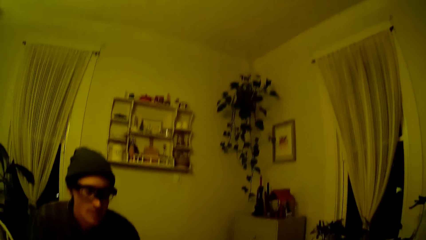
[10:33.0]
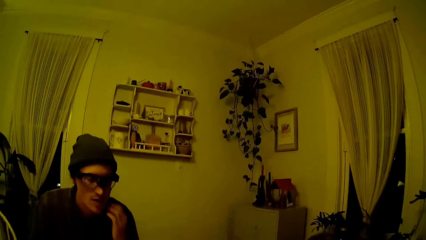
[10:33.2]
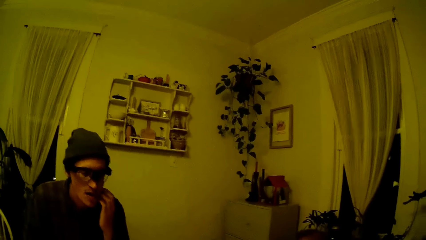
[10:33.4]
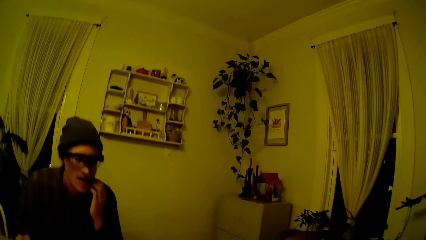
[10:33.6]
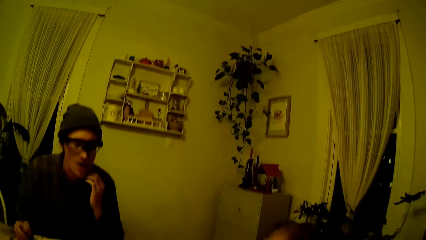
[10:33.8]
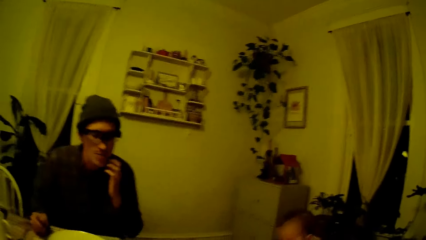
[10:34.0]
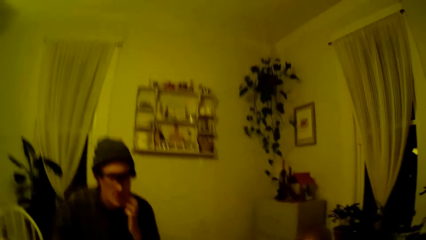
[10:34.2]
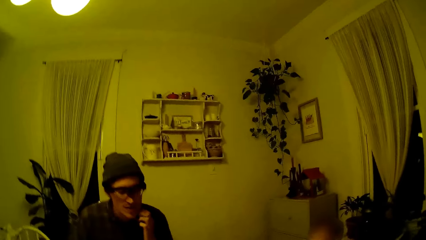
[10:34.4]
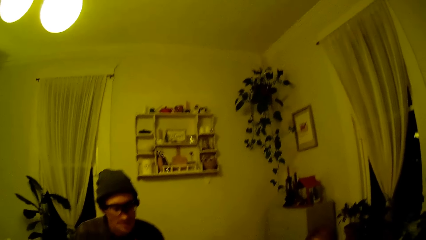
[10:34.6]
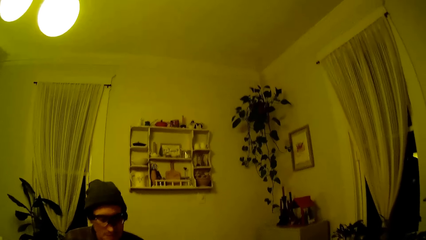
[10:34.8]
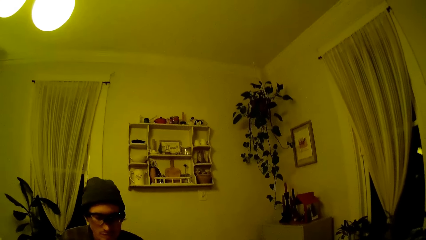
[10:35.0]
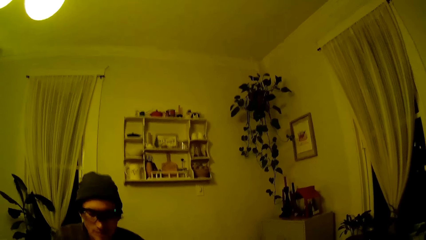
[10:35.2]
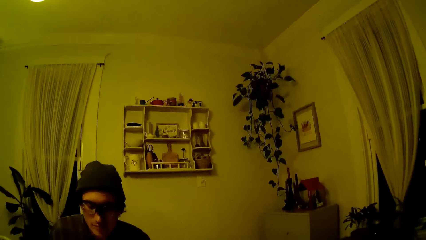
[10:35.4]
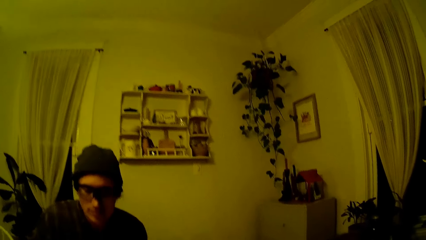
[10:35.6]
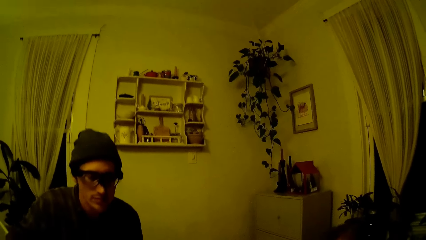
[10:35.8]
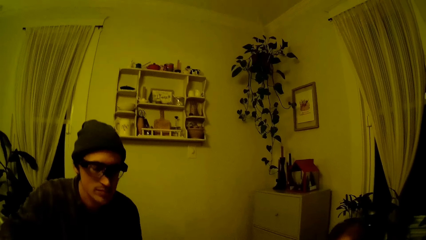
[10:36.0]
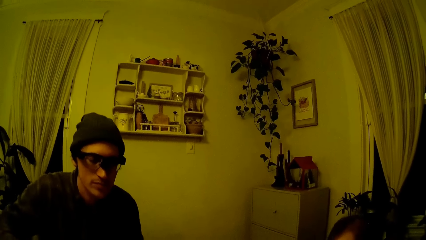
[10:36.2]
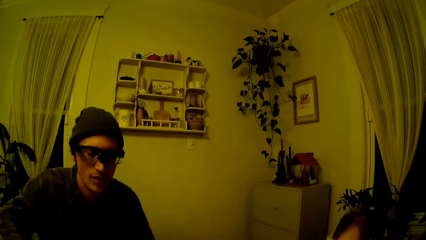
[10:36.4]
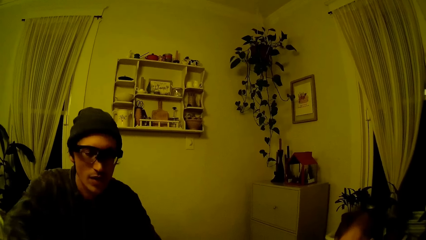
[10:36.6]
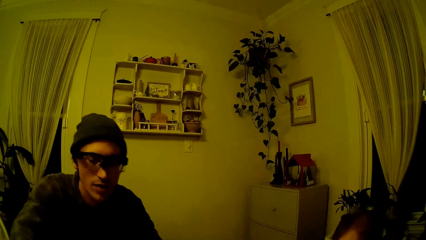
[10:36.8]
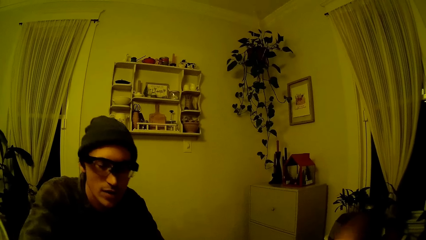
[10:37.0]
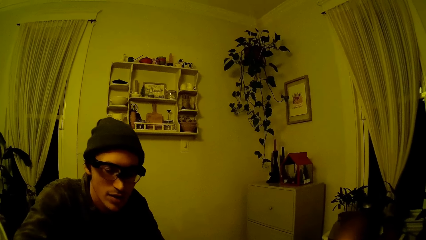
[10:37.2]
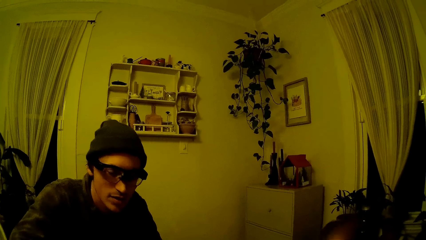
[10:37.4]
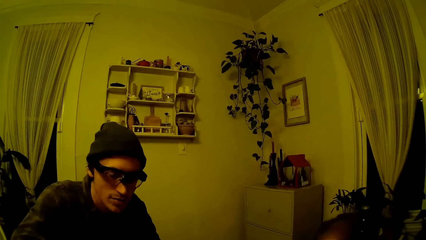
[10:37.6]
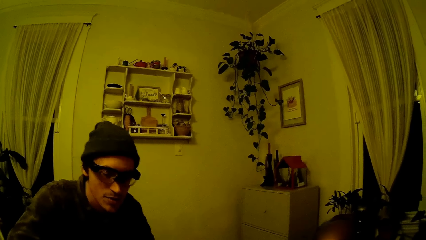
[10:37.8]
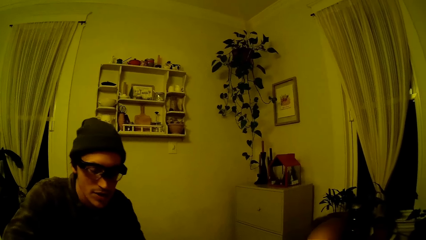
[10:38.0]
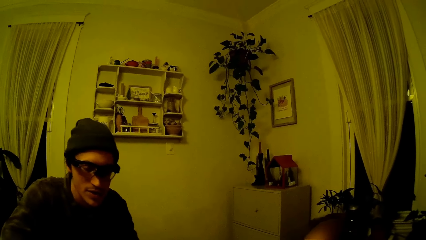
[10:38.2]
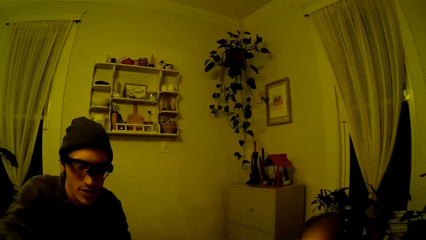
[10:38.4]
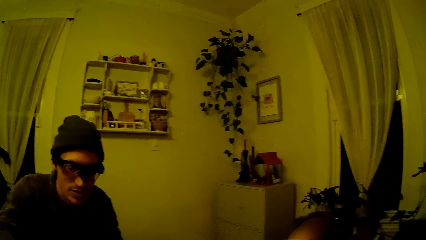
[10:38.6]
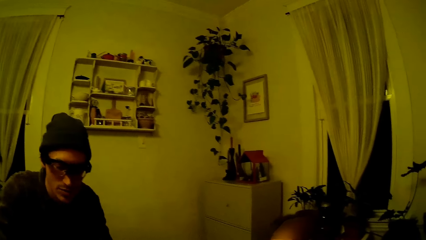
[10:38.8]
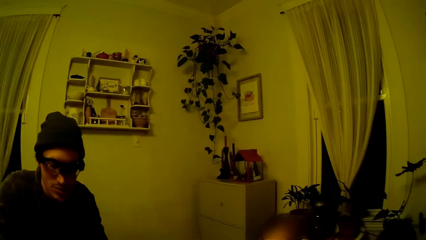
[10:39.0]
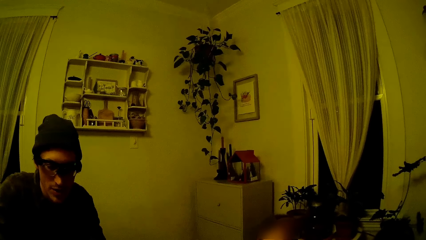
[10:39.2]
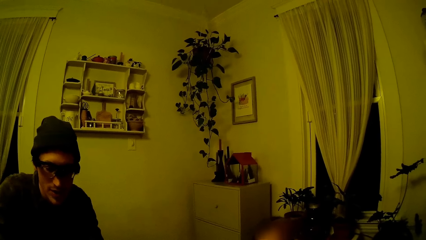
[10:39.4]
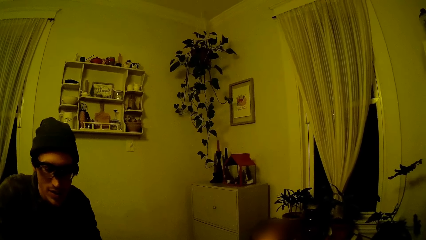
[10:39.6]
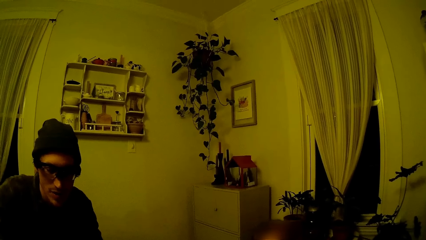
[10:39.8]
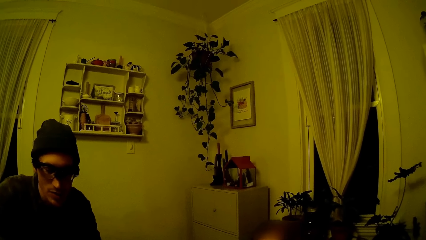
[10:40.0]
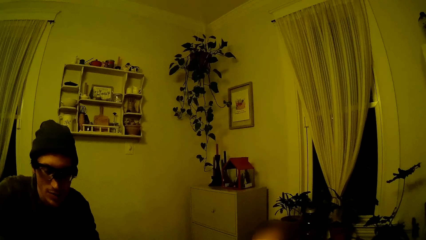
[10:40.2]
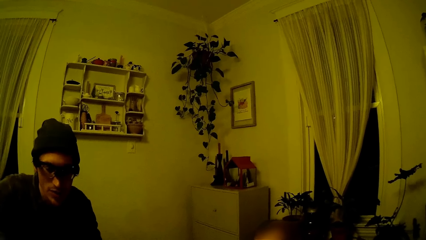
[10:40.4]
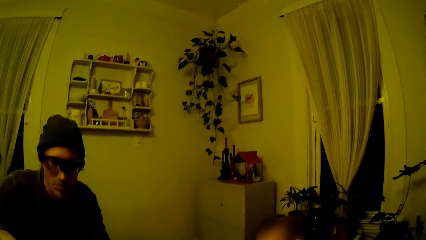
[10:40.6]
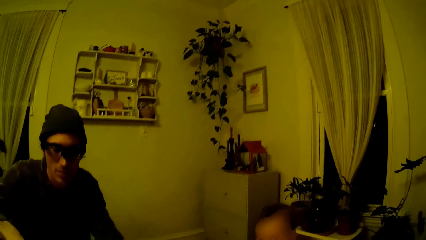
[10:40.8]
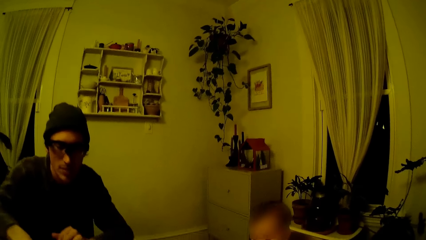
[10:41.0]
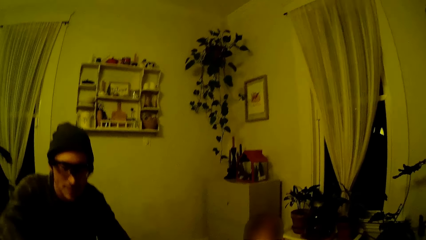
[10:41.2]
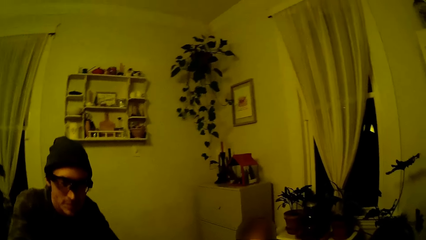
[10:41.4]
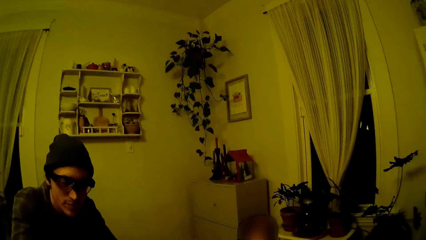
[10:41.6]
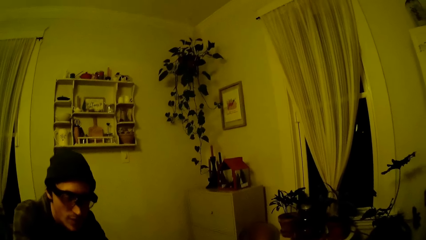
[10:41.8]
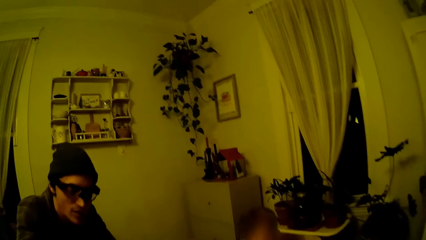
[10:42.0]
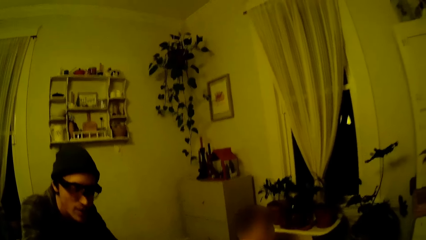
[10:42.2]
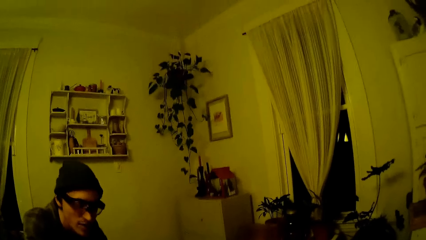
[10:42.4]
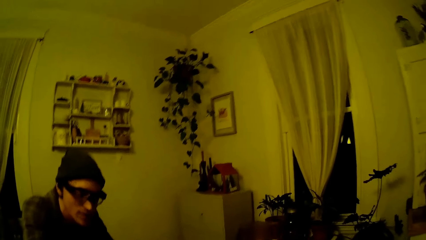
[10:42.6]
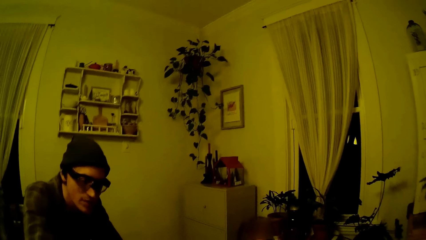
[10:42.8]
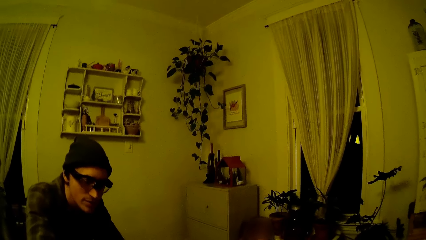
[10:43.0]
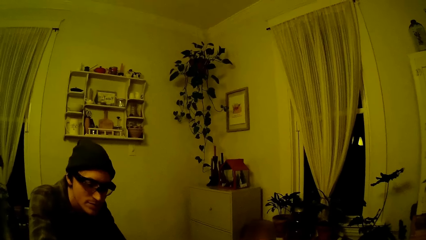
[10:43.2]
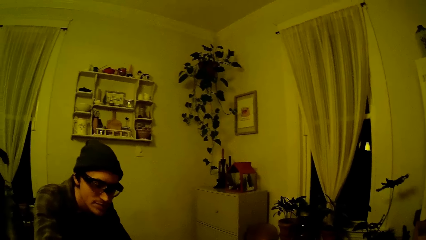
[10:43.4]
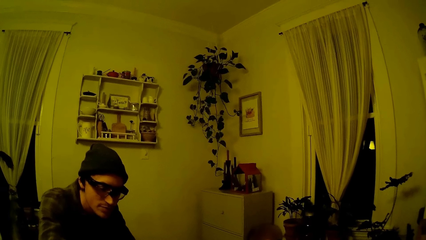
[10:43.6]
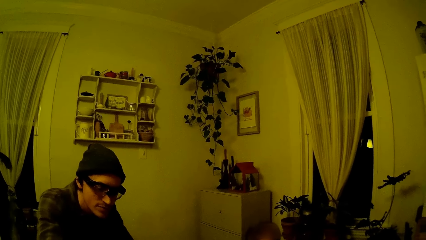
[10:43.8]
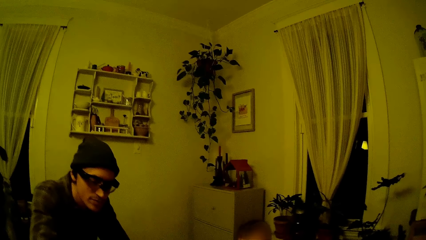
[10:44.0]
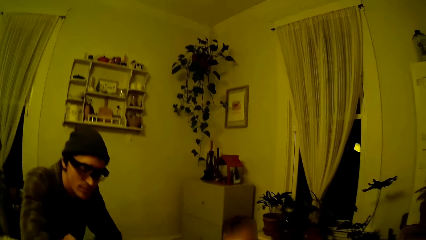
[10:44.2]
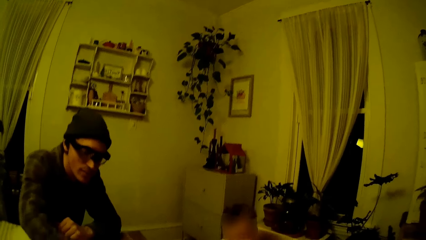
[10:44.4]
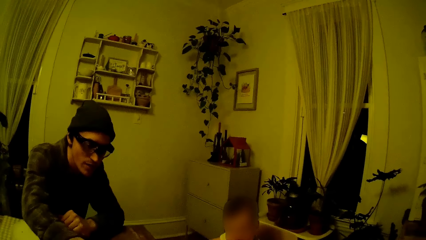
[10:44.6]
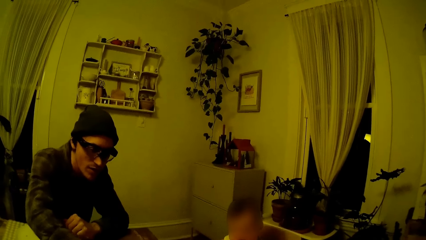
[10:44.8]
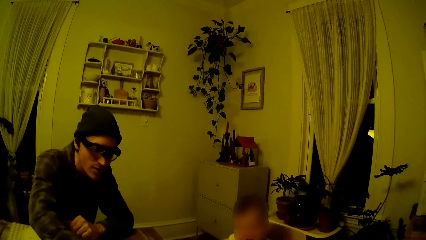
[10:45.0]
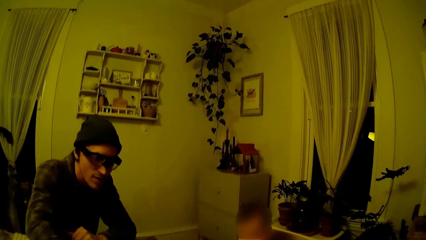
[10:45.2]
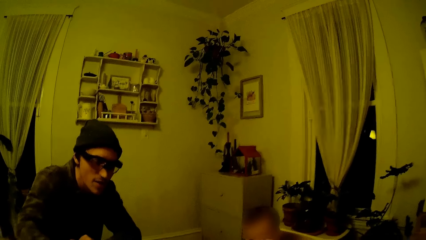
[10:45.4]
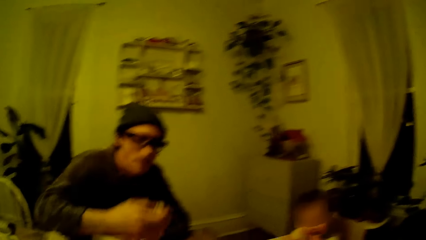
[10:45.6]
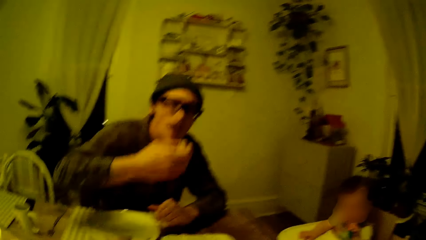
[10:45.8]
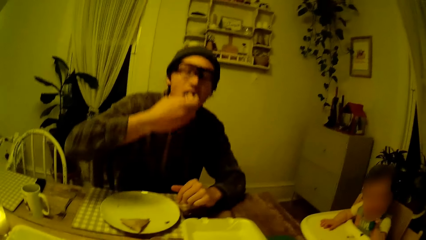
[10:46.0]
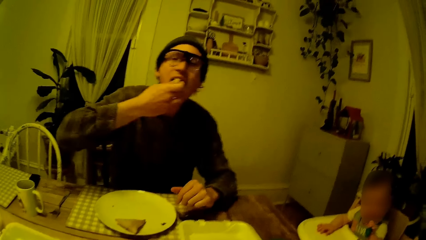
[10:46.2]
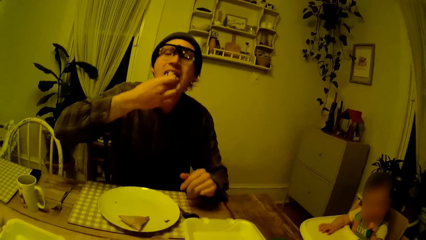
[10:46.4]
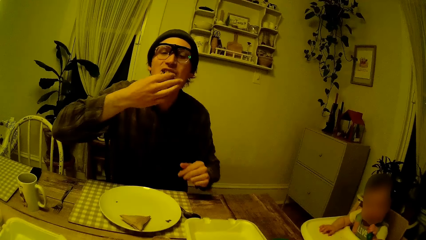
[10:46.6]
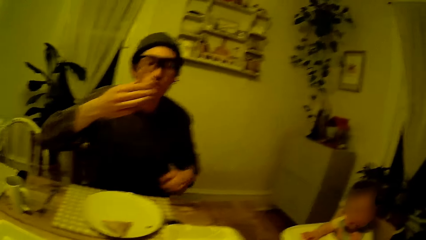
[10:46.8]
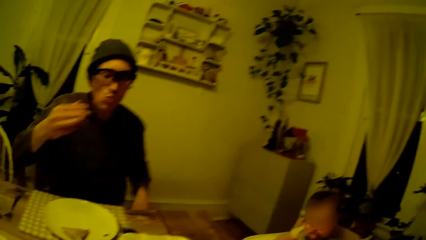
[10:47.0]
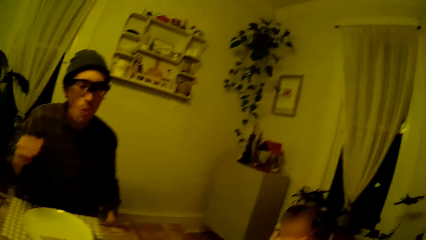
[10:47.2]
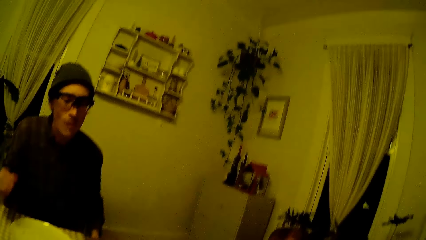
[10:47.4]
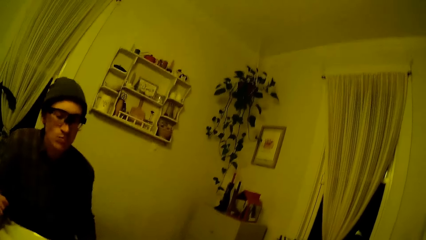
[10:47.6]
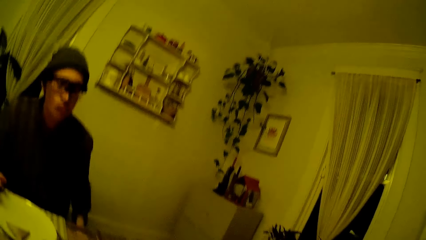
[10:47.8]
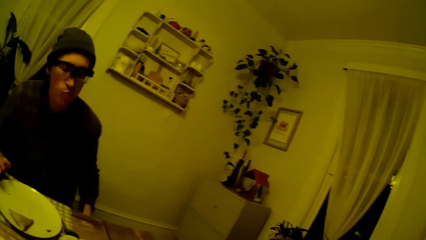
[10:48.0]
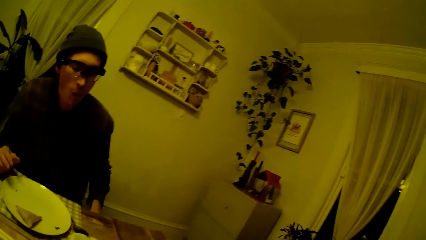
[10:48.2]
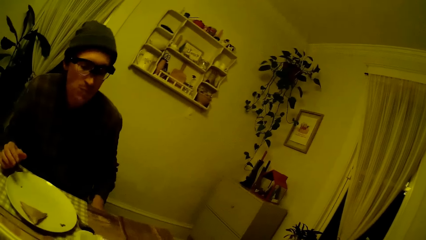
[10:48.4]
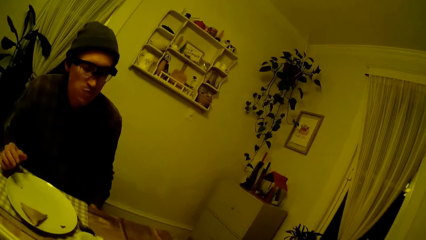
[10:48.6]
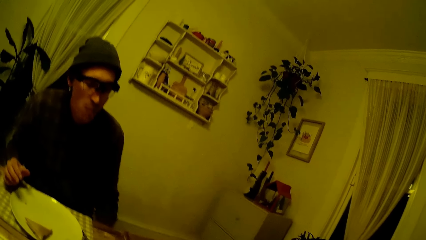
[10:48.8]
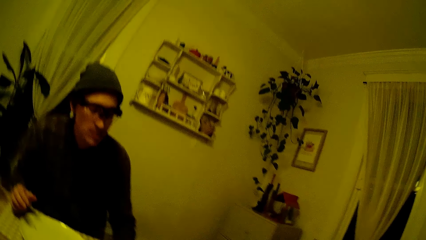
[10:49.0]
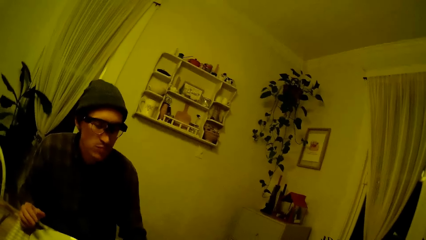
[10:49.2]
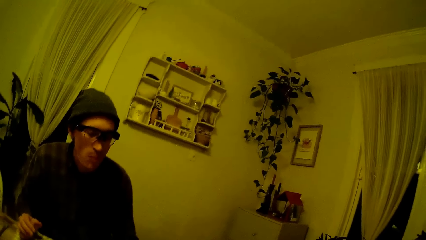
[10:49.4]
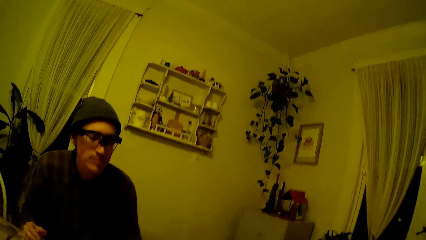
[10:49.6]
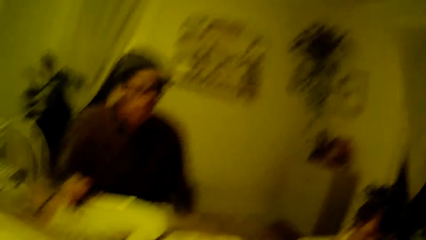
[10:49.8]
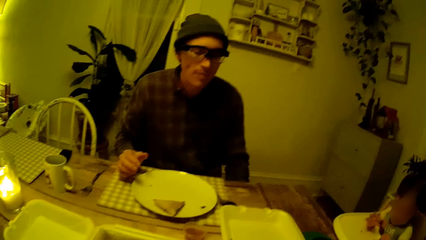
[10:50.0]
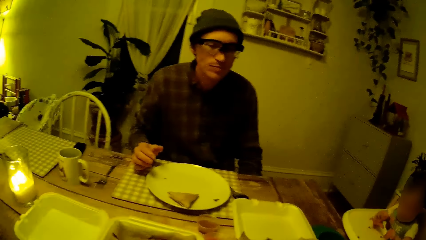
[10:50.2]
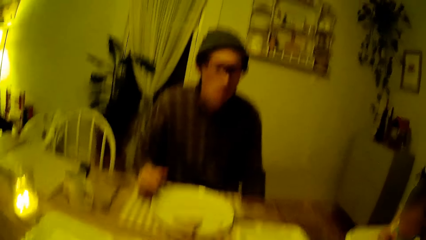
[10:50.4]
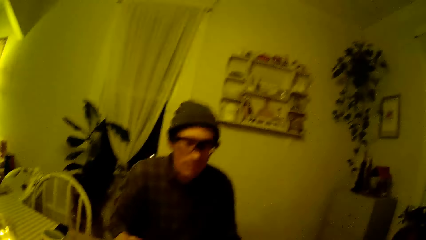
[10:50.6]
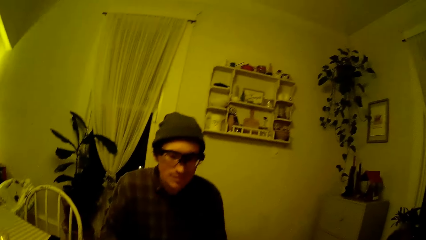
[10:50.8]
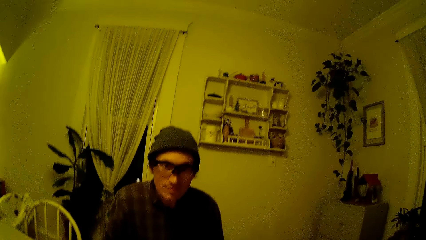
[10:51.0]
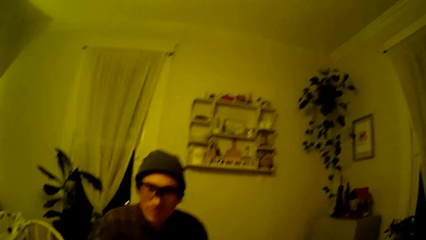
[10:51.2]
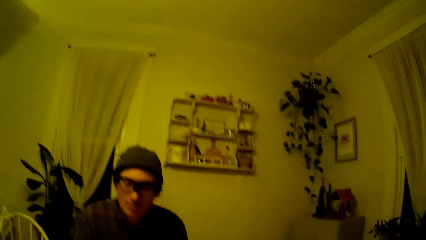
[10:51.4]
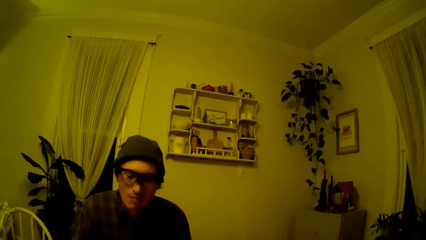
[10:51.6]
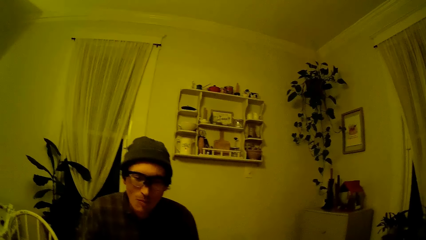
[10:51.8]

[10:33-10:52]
The man scratches his jaw with his left hand. The camera wearer looks around. The man cuts the pancake with both hands from a dining table. He does something. He eats the pancake with his right hand.
